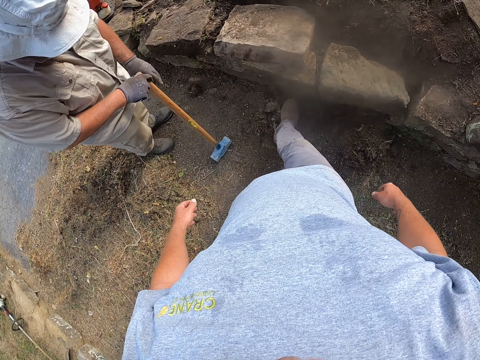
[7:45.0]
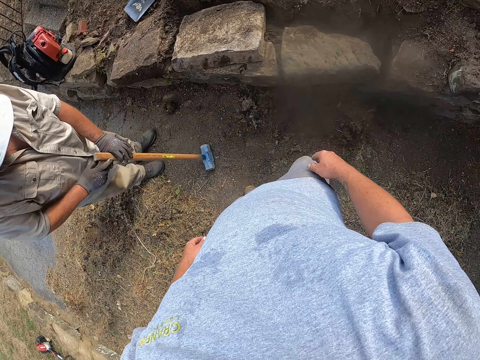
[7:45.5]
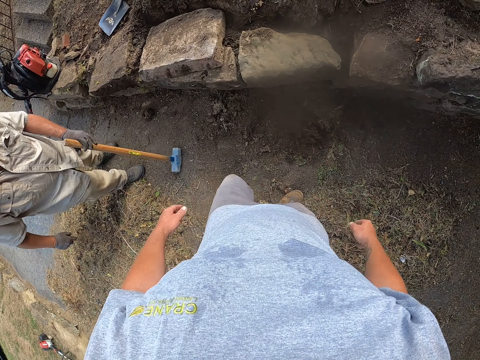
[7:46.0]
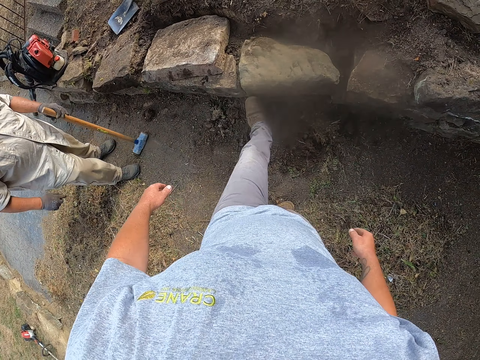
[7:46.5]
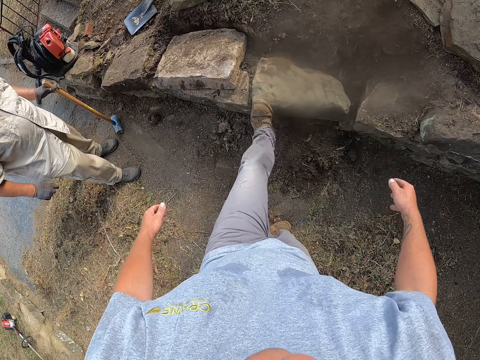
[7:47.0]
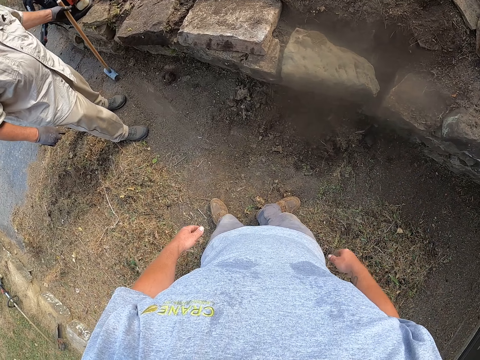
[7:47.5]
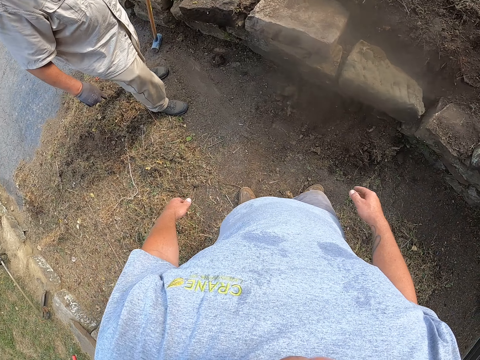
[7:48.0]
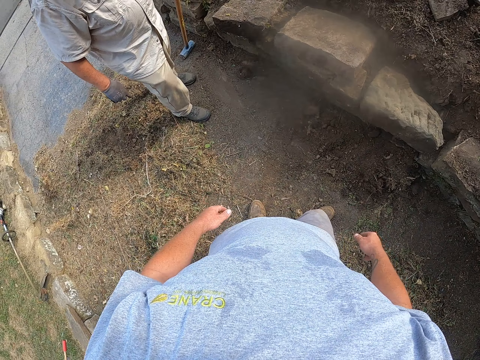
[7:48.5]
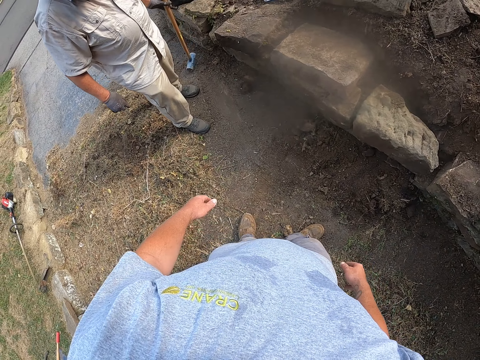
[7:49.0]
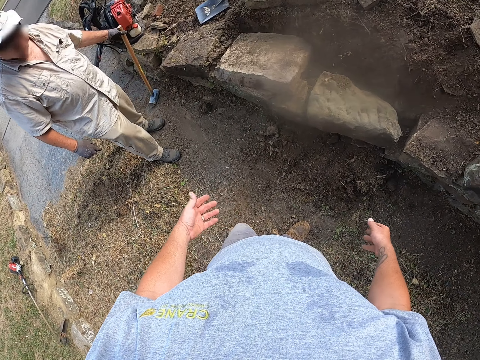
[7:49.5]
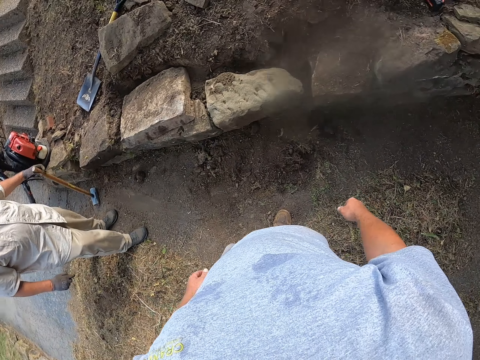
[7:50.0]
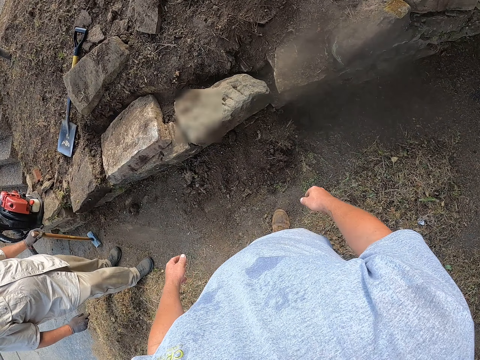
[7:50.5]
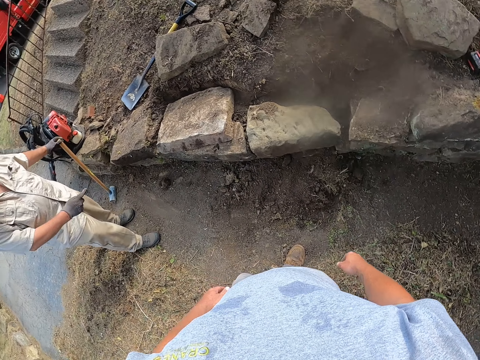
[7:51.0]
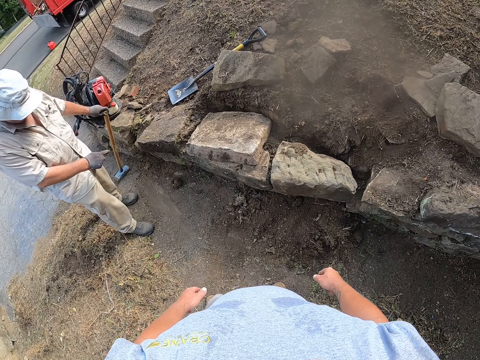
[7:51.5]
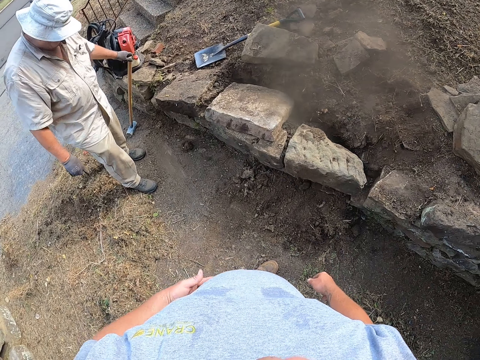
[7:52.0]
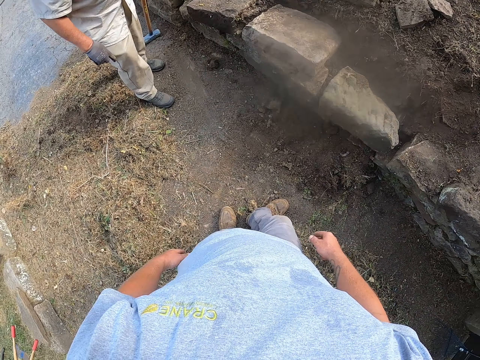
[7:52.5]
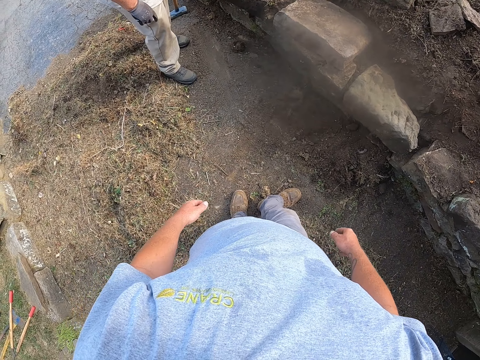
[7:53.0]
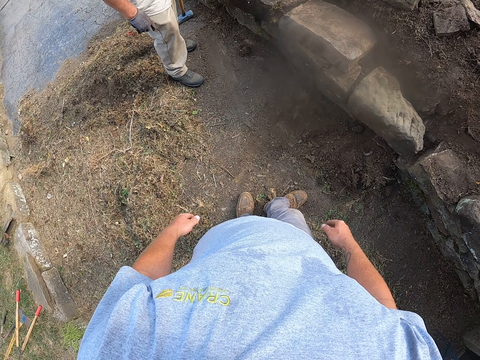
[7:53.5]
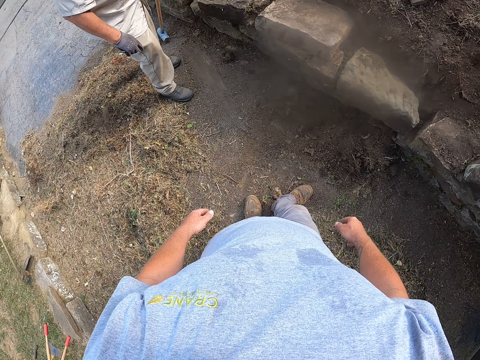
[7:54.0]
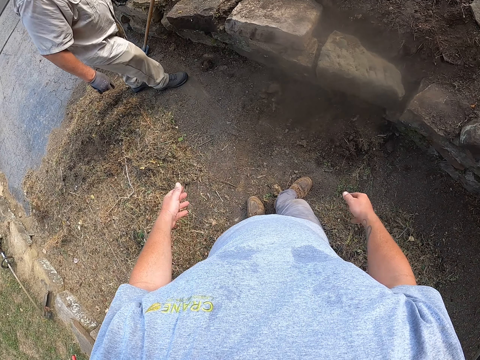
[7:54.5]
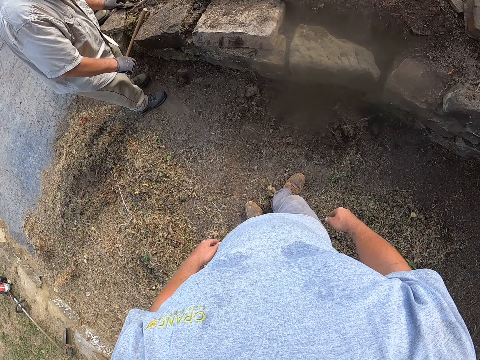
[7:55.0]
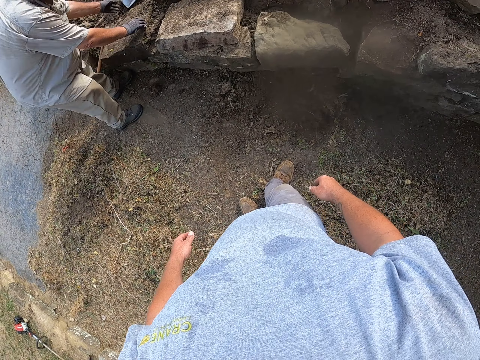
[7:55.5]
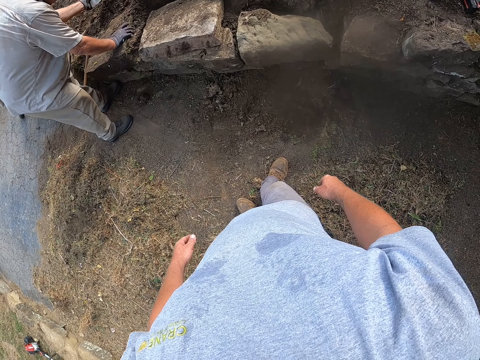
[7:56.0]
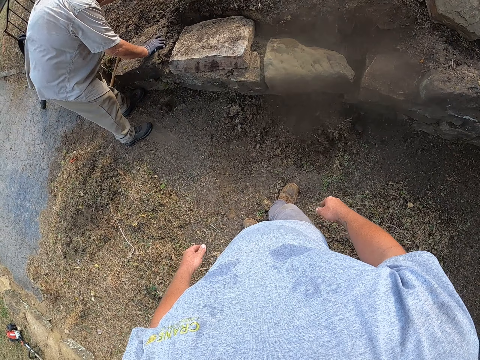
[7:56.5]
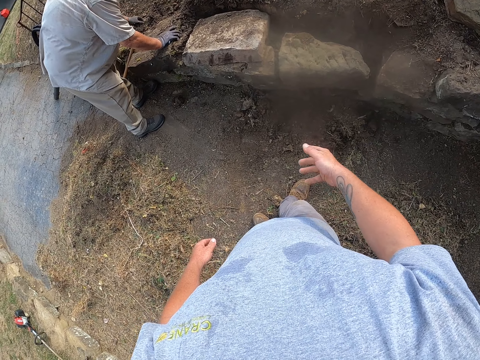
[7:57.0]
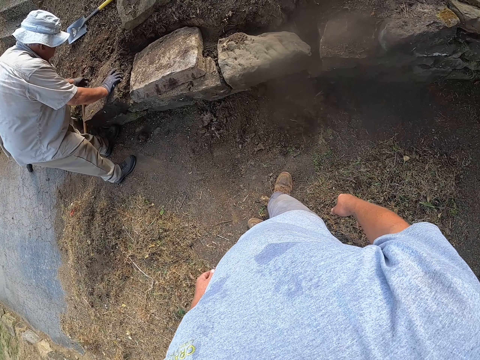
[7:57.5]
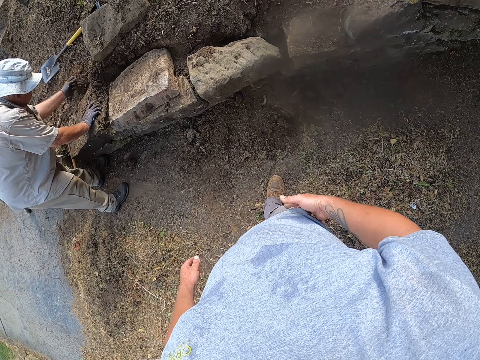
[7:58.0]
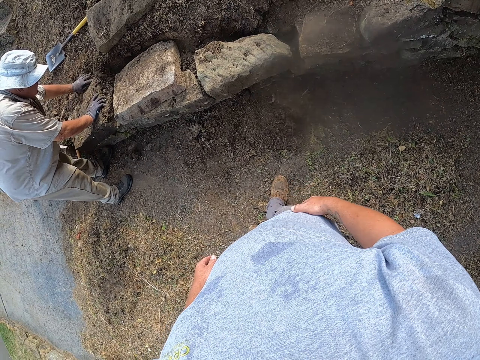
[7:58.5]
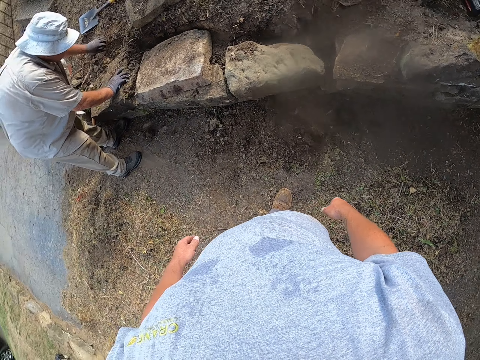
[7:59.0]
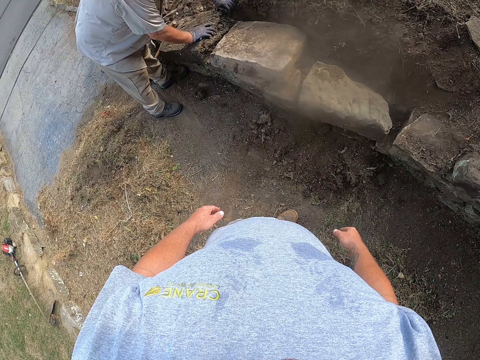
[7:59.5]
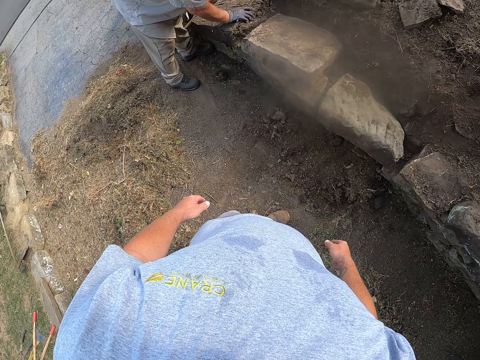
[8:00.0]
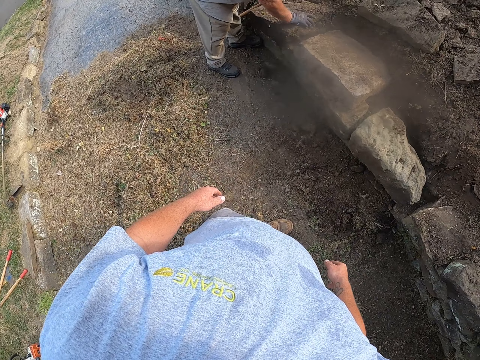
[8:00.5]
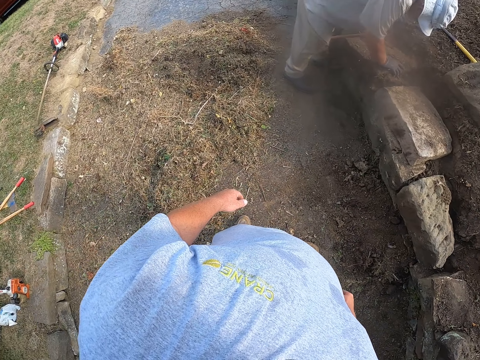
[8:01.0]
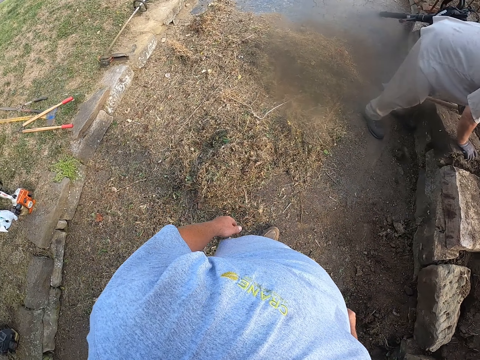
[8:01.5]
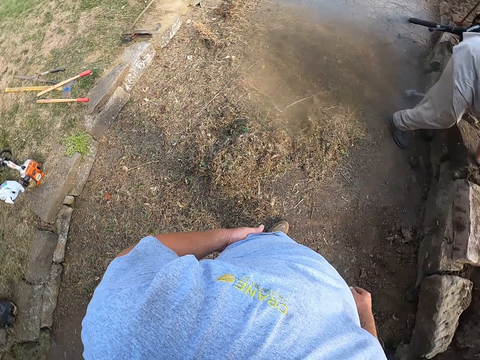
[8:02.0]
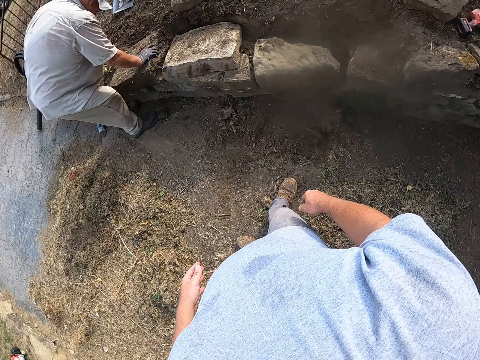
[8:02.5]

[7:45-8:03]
The camera wearer hits the stone with his leg. A man moves around a verandah and moves the sledge hammer on the ground. The camera wearer looks around the verandah. He moves his hands. The man points his hand at the stone, places the sledge hammer on the stone, walks around the verandah, and moves the spade on the ground. The camera wearer moves his hand. The man removes the soil with his hand. The camera wearer looks around the verandah.

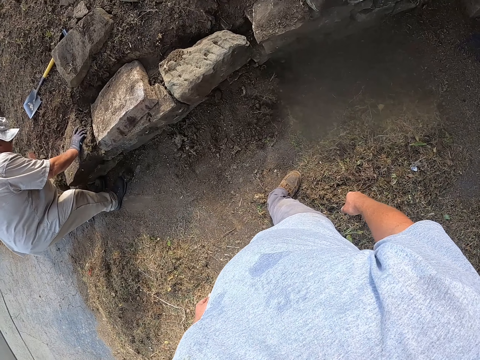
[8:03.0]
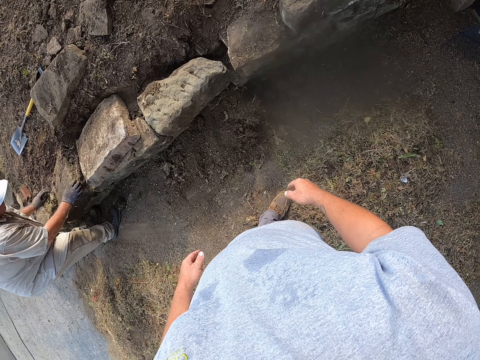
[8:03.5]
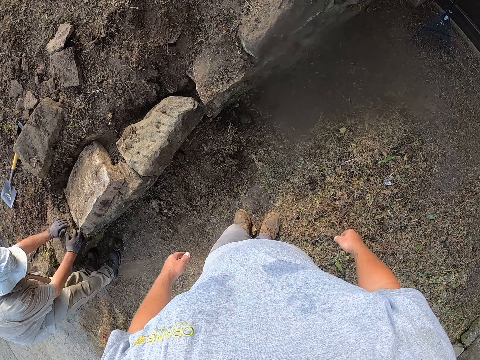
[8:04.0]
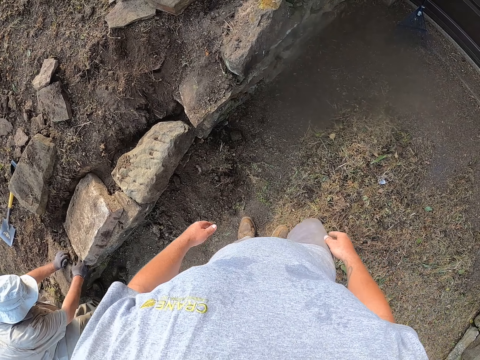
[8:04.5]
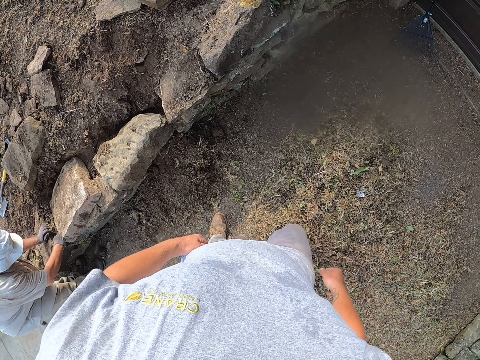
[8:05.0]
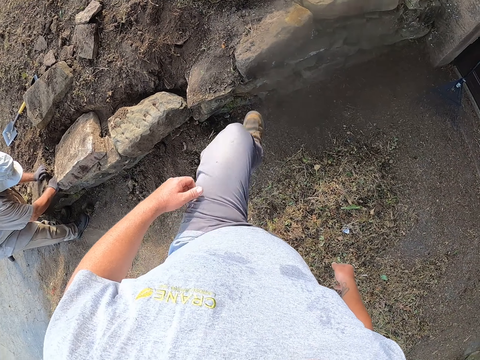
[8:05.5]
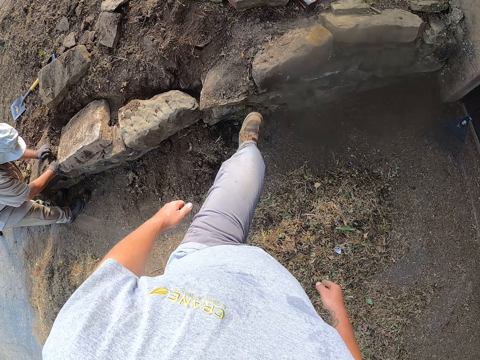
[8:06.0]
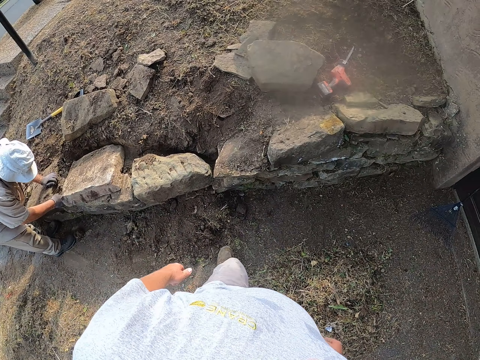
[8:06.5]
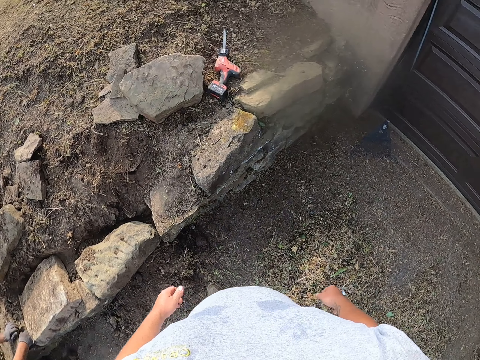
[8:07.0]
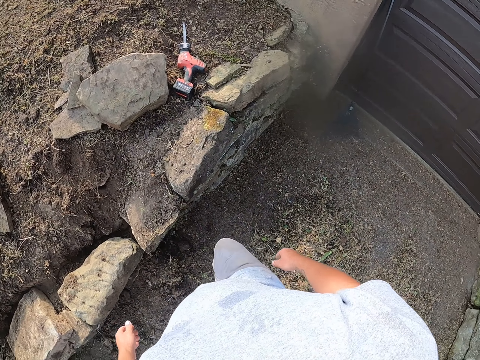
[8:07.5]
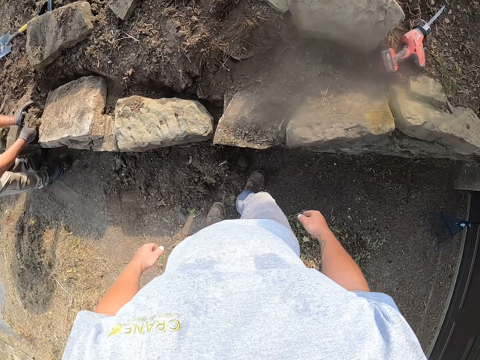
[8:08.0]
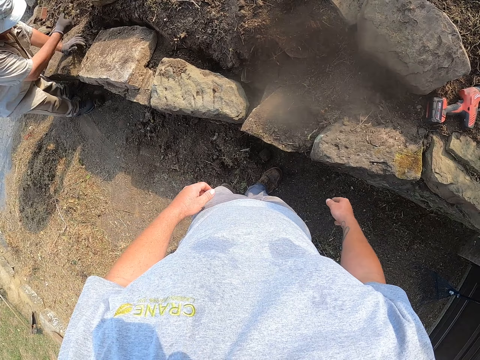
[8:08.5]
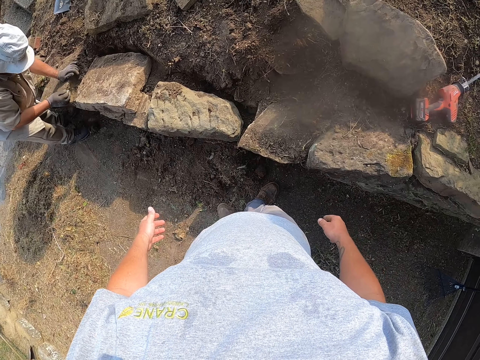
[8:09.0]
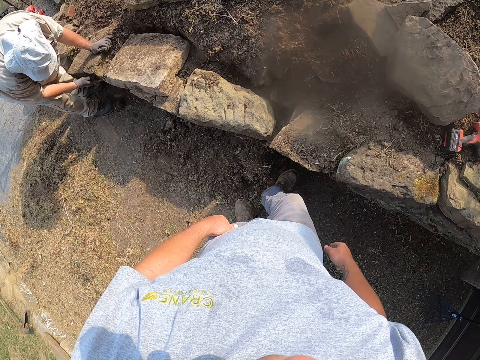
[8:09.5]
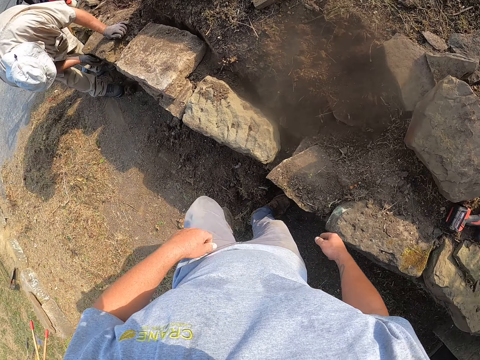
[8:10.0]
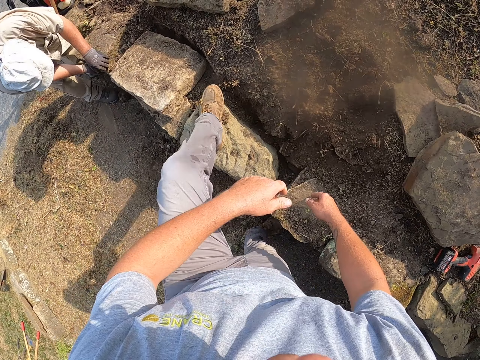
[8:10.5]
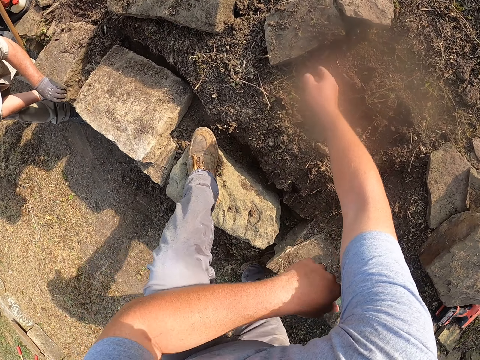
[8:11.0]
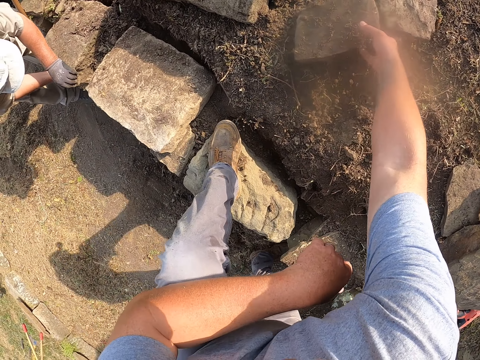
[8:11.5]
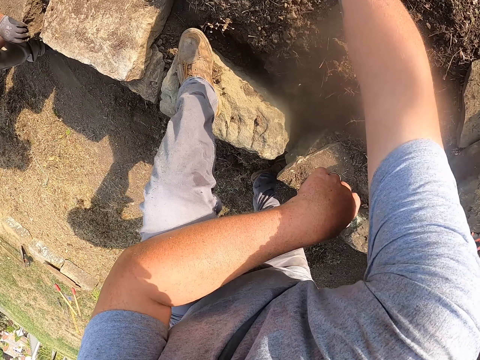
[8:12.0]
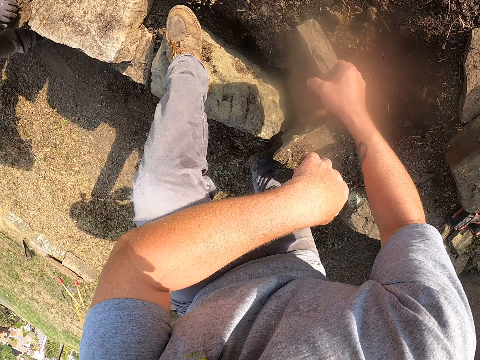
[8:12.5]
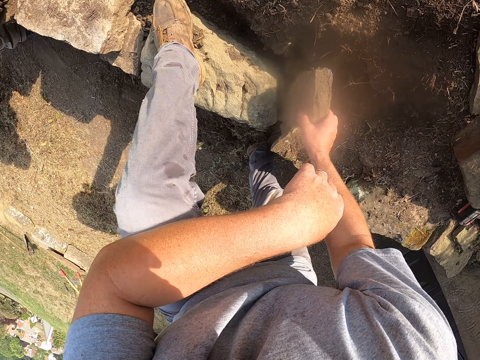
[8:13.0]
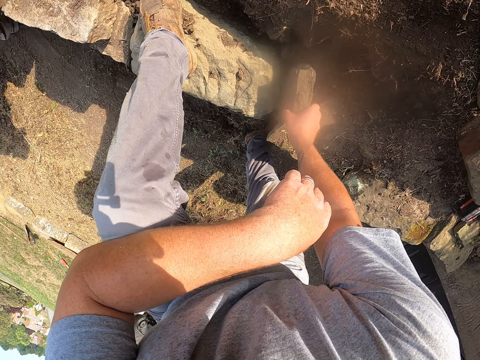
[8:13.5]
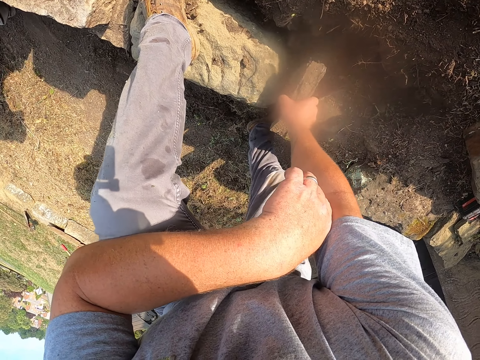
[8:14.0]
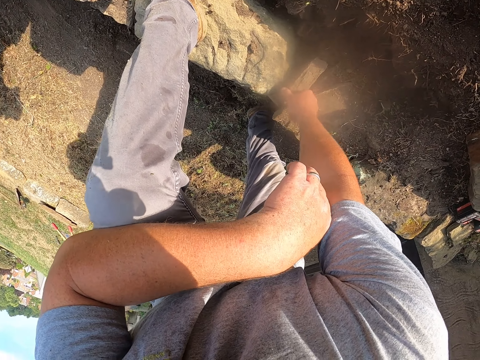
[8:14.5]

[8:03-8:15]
The camera wearer walks on the pavement. A man moves a block on the ground. The camera wearer hits the stone with his leg. The man removes the soil with his hand. The camera wearer looks around a verandah. He places his leg on top of the stone. He moves the block on the ground. He picks up the stone on the ground. The man moves the stone with his hands. The camera wearer fixes the stone between the stones.
